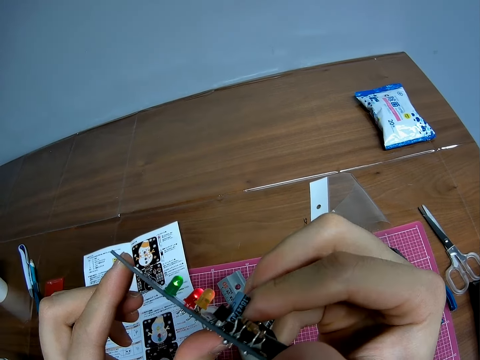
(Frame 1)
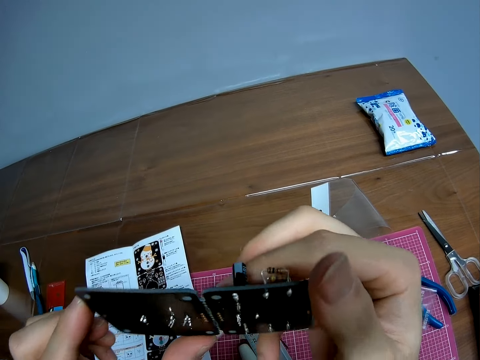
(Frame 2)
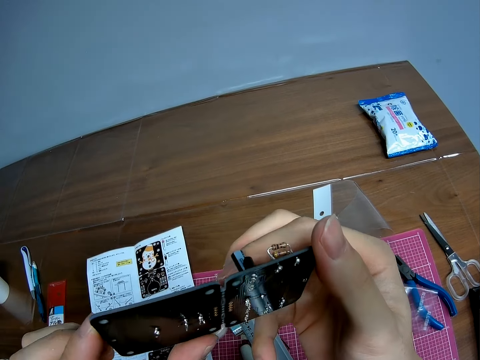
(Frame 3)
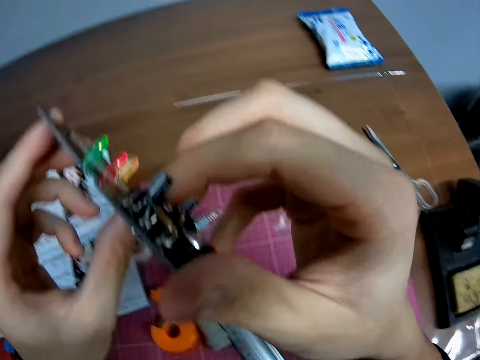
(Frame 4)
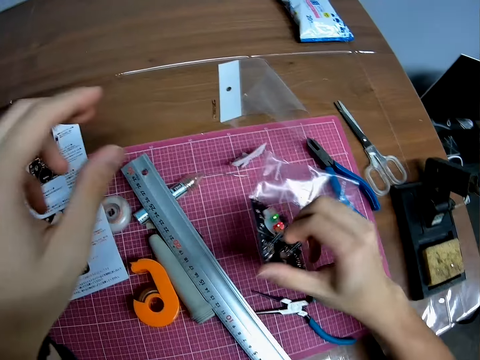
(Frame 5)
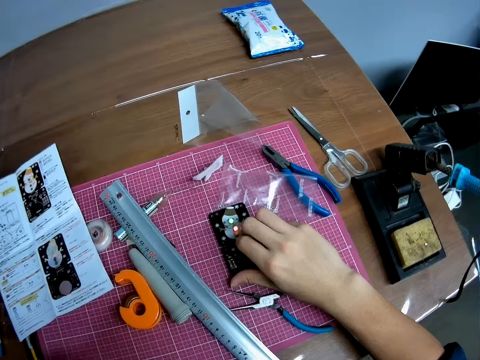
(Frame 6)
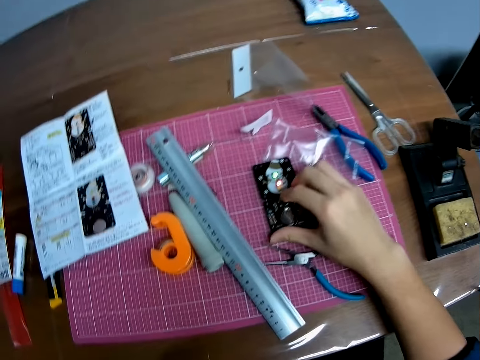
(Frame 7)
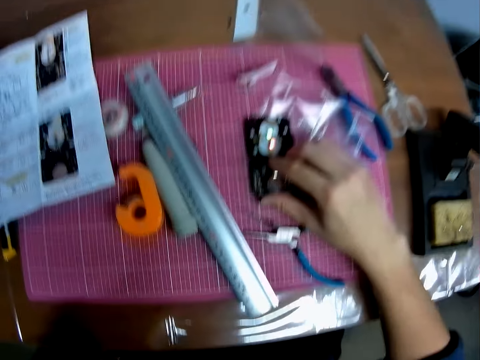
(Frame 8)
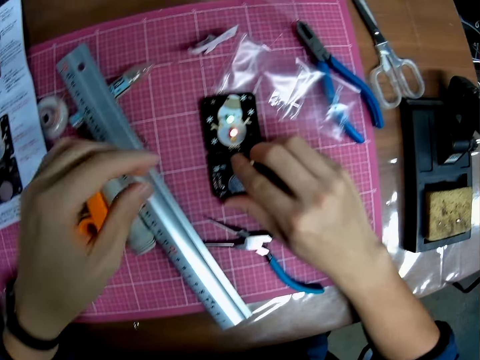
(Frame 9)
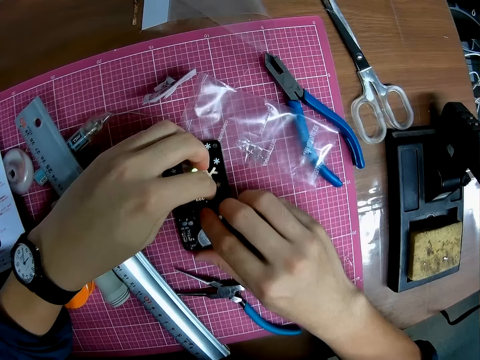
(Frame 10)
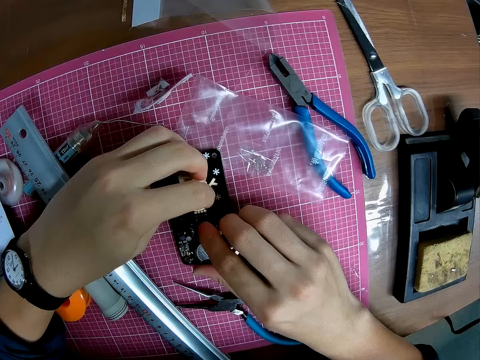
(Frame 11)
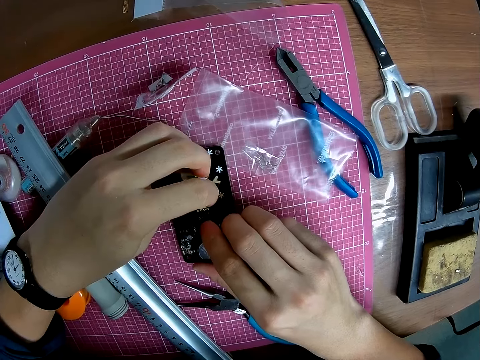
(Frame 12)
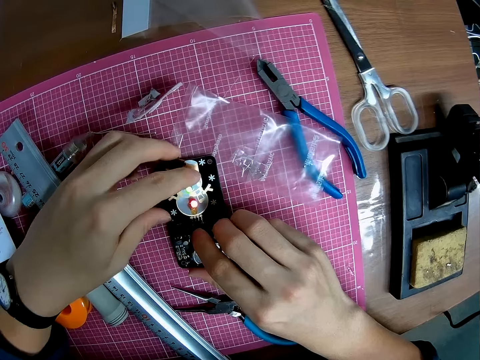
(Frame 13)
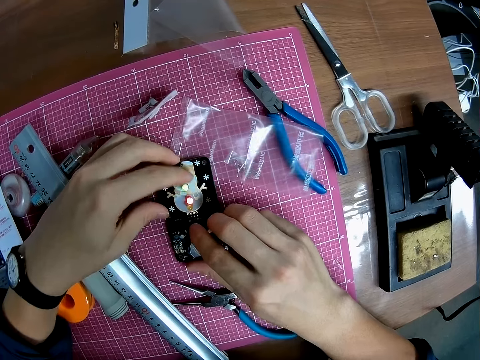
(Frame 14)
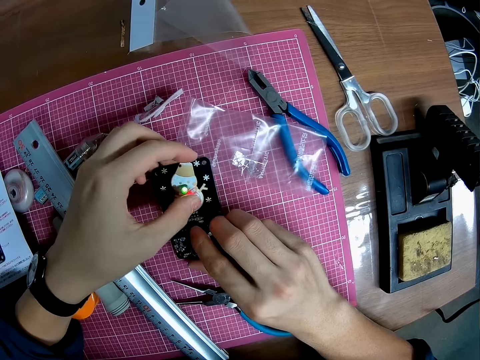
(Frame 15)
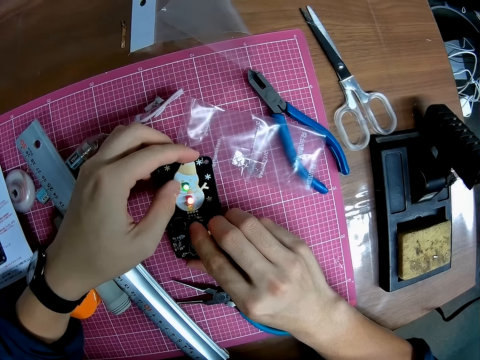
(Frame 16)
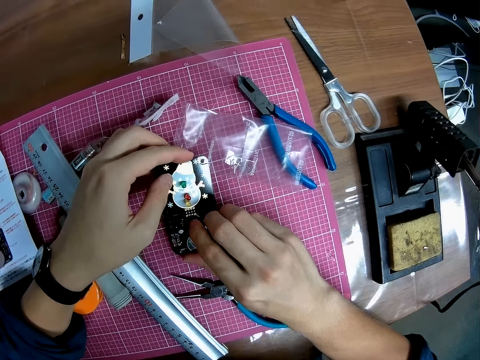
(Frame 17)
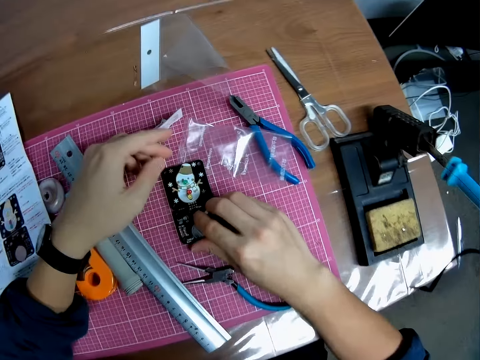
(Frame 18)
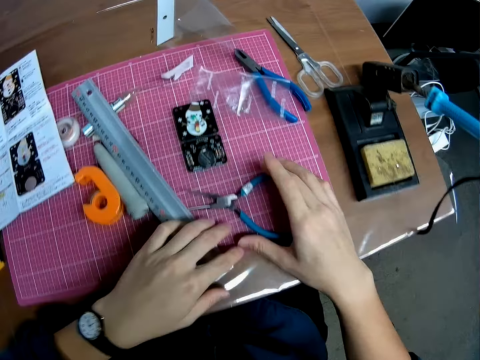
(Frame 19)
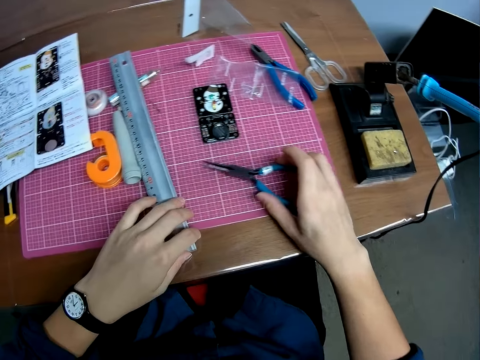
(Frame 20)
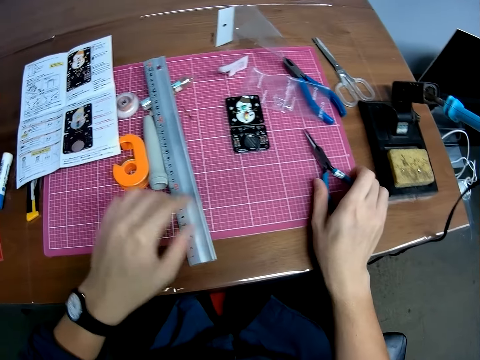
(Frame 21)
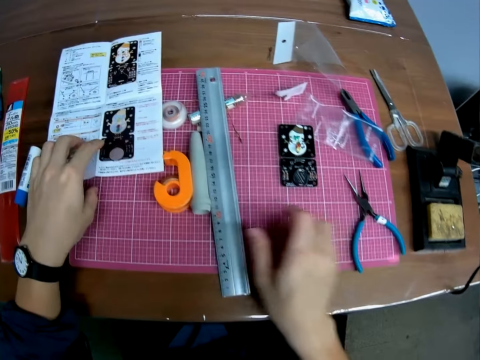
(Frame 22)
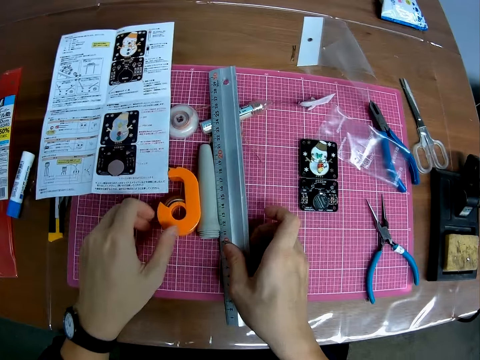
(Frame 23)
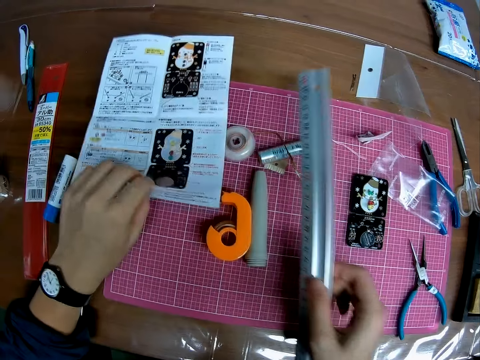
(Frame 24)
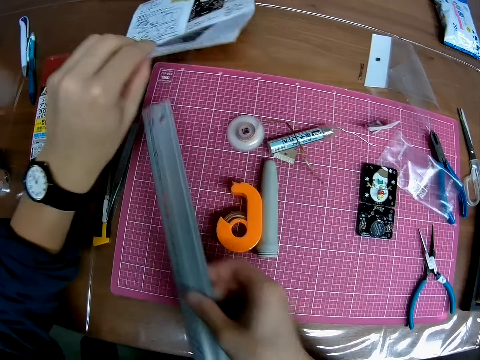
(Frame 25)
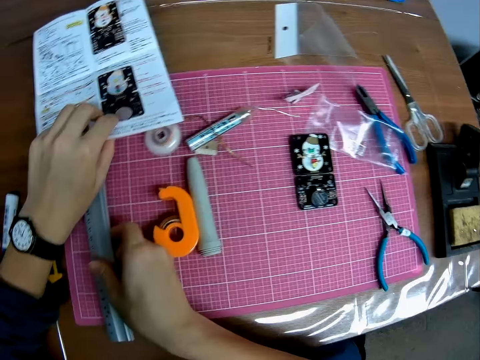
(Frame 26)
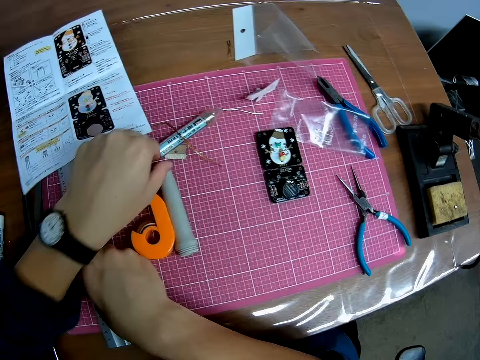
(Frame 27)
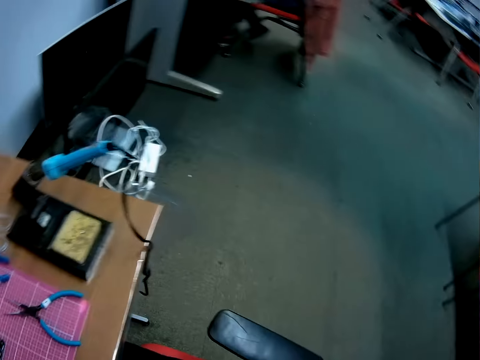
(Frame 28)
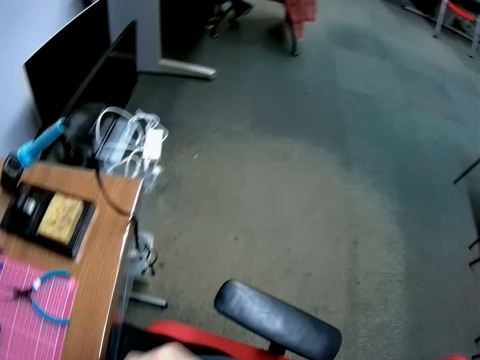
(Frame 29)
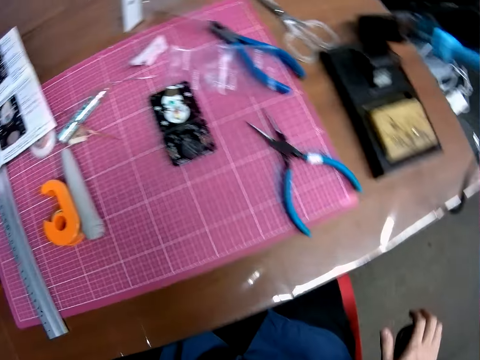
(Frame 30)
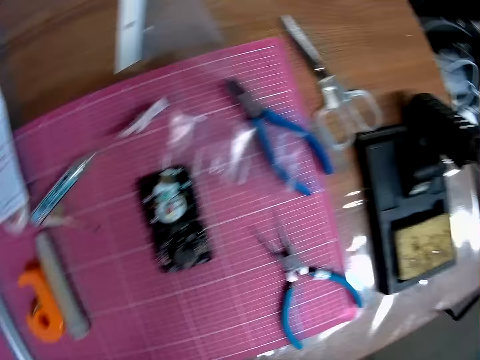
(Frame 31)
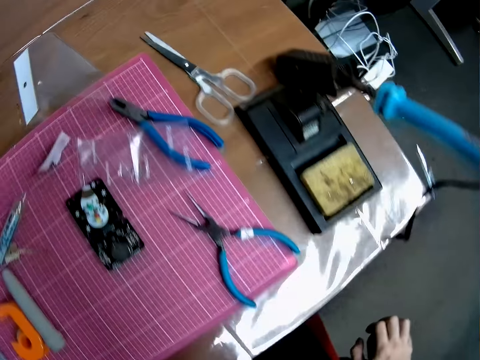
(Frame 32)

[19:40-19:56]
The camera wearer puts the stereo board on the table. They drop the nylon on the table. They look at the stereo board. They put off the stereo board. They pick up the pliers. They put aside the pliers on the table. They pick up the measuring ruler. They put the measuring ruler under the sheet of paper on the table.

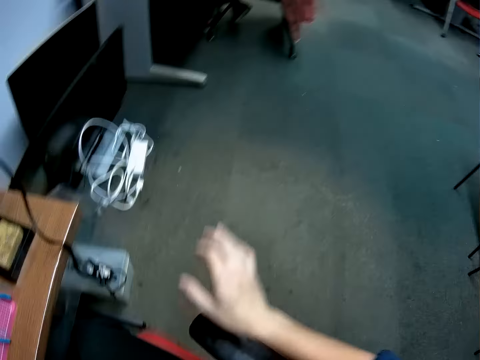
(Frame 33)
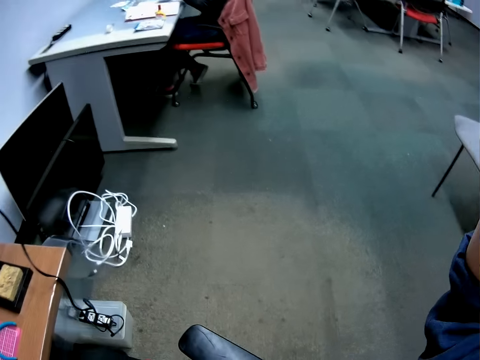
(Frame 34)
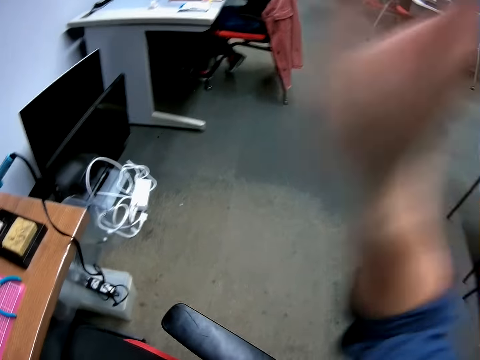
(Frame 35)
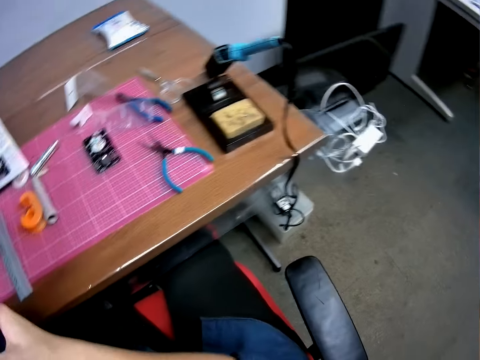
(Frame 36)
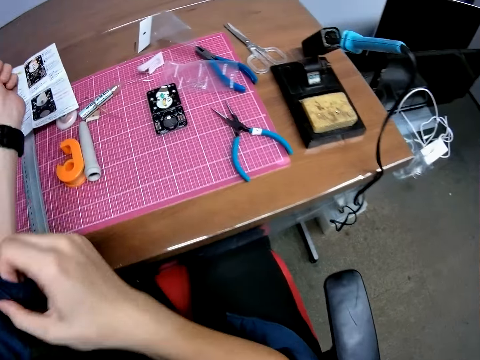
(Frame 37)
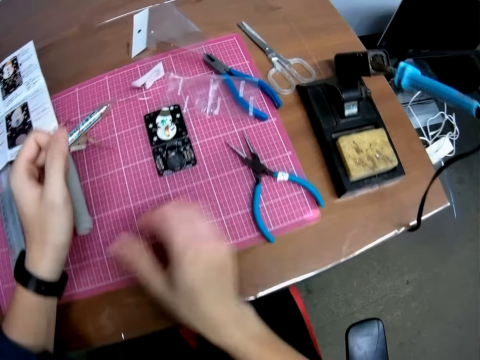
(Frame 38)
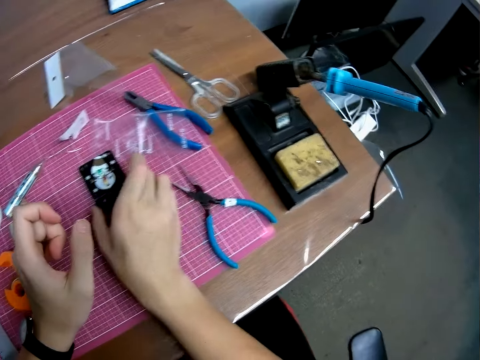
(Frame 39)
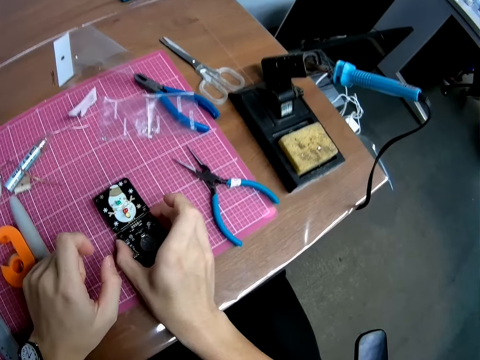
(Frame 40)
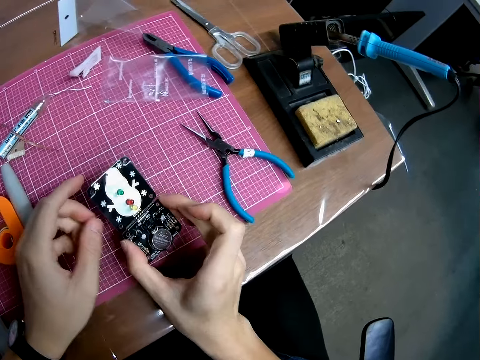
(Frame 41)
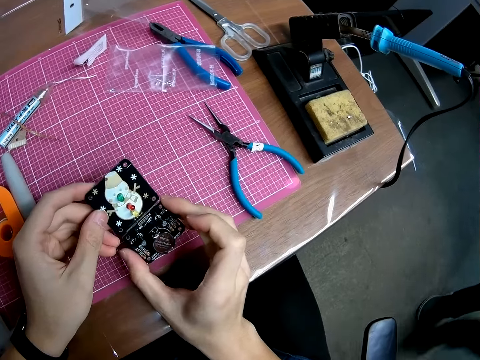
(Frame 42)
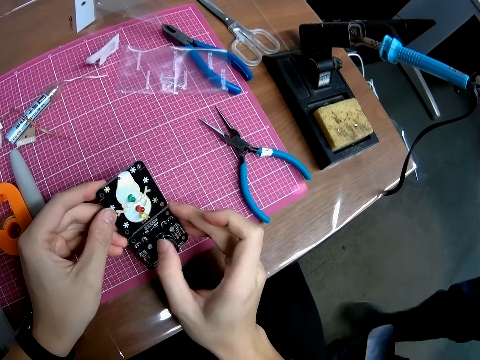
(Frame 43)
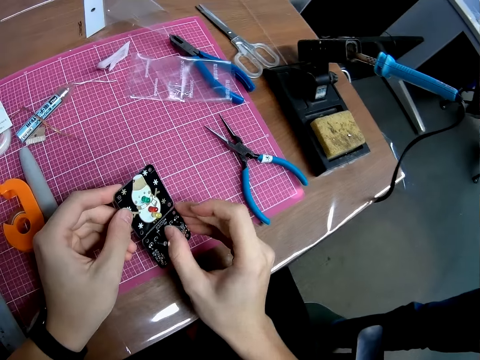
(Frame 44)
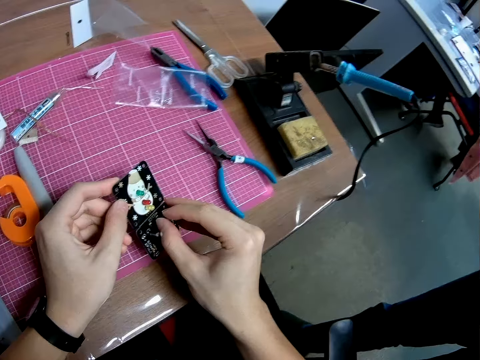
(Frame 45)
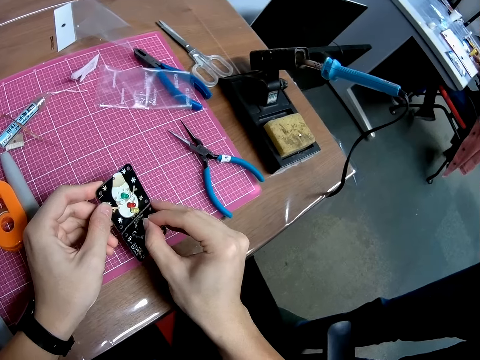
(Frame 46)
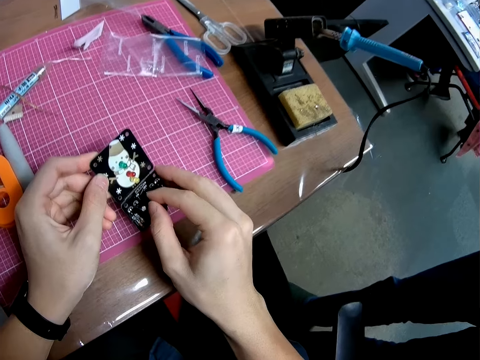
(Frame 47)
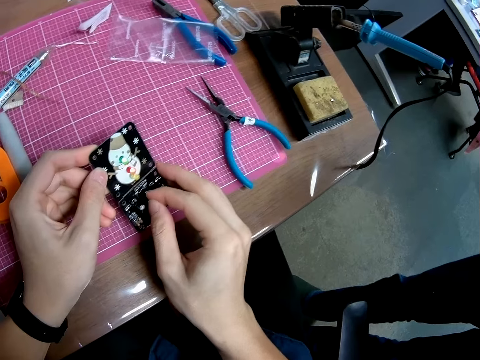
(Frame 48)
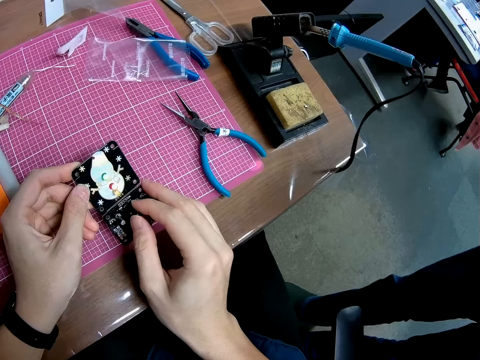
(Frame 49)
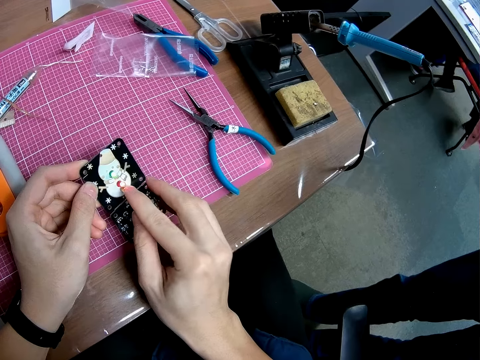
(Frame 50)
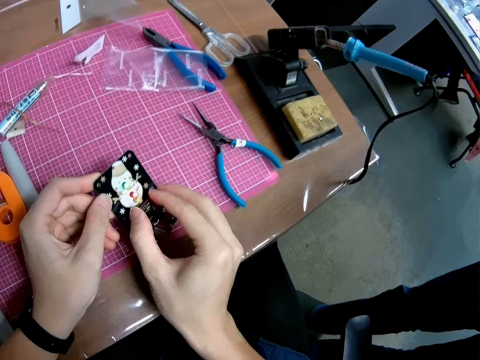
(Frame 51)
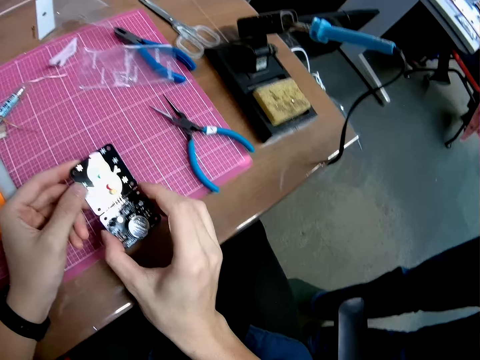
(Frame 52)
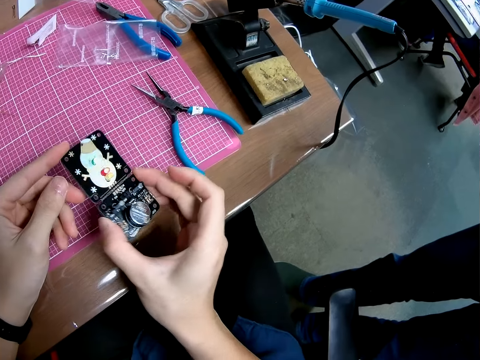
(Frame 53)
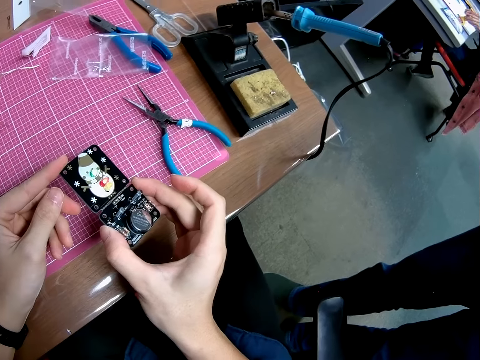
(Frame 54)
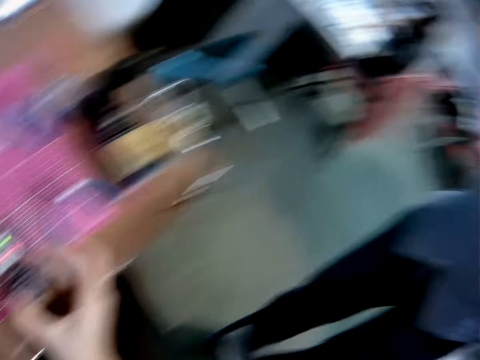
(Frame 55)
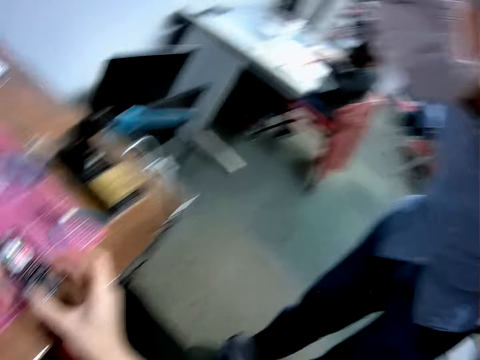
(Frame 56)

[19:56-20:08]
The camera wearer fixes something. They pick up the circuit board on the table. They converse with a man. They power on the switch of the circuit board.
